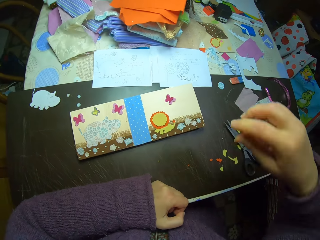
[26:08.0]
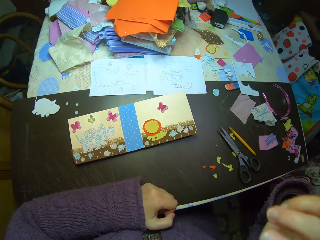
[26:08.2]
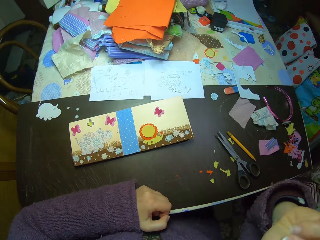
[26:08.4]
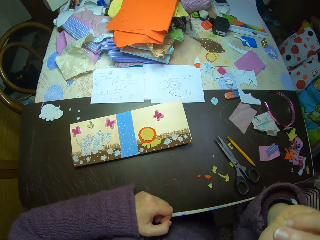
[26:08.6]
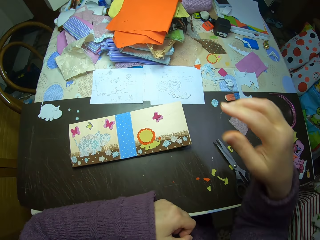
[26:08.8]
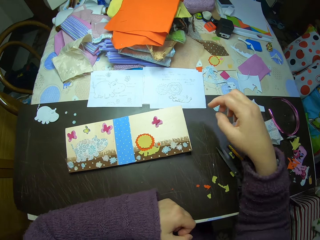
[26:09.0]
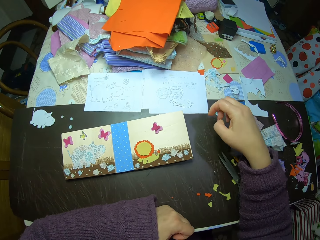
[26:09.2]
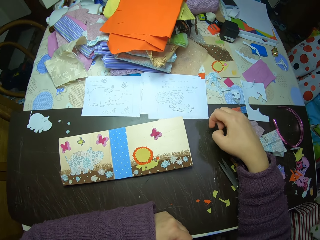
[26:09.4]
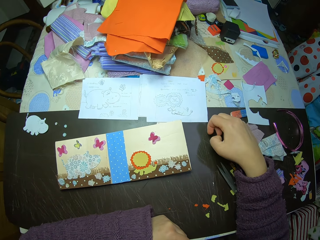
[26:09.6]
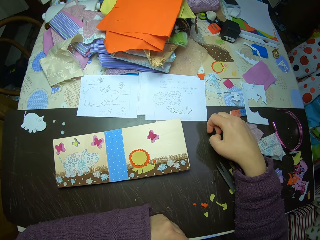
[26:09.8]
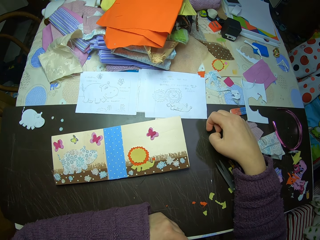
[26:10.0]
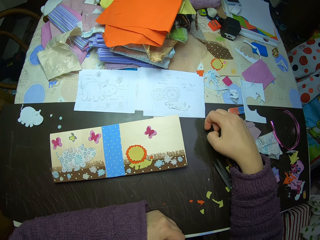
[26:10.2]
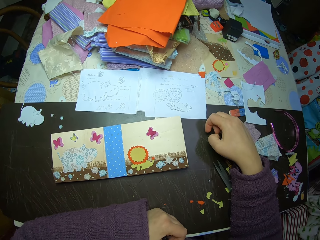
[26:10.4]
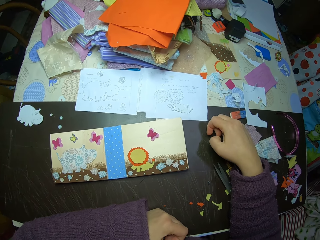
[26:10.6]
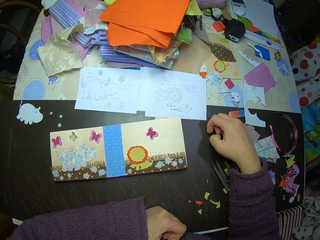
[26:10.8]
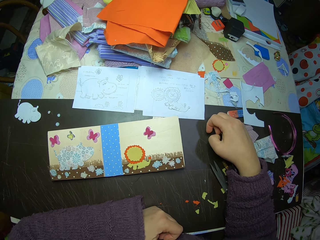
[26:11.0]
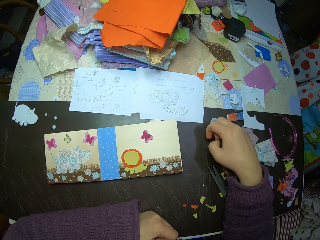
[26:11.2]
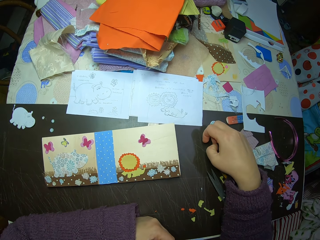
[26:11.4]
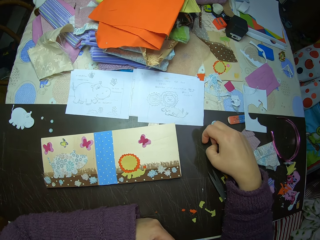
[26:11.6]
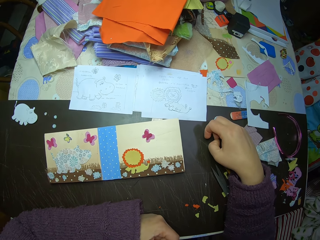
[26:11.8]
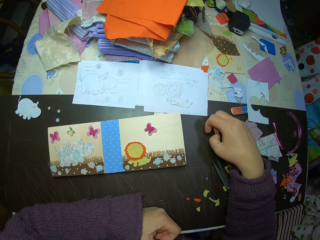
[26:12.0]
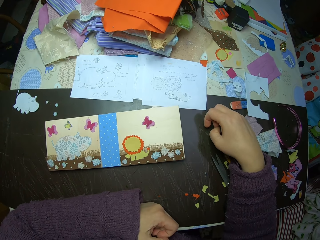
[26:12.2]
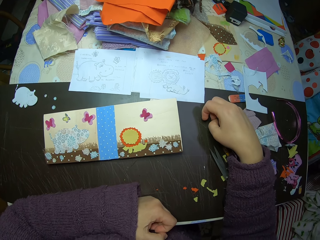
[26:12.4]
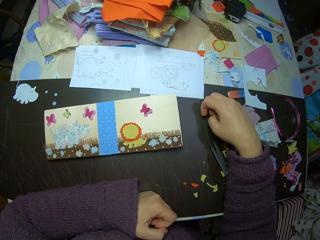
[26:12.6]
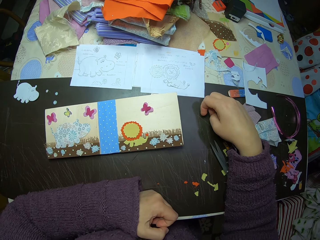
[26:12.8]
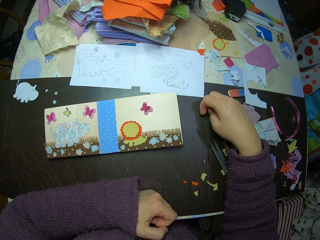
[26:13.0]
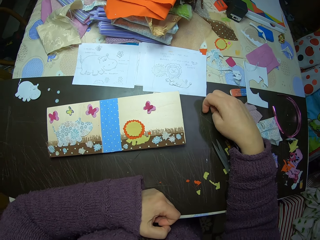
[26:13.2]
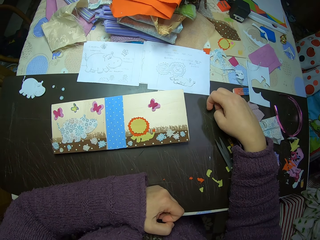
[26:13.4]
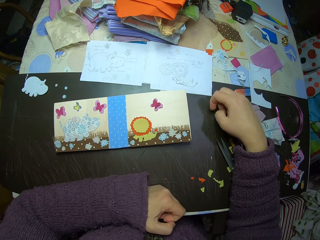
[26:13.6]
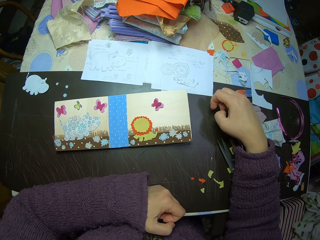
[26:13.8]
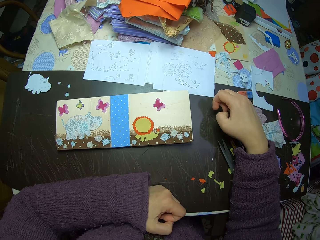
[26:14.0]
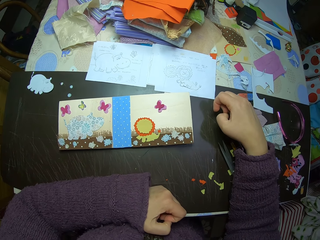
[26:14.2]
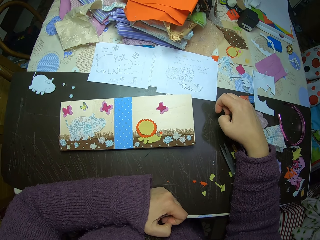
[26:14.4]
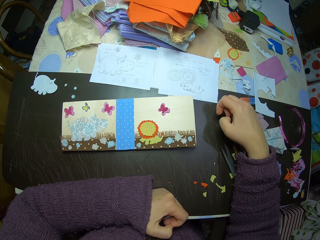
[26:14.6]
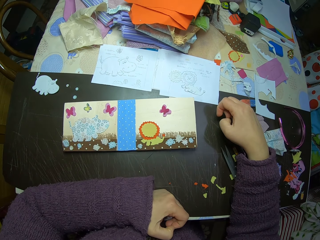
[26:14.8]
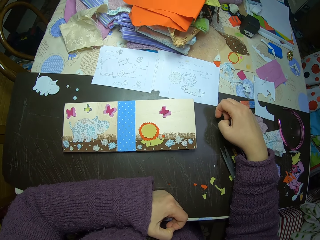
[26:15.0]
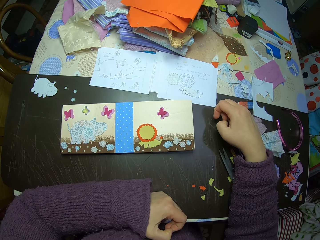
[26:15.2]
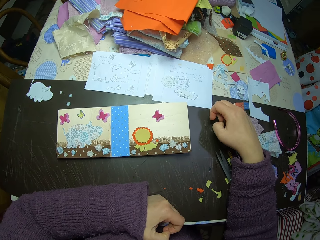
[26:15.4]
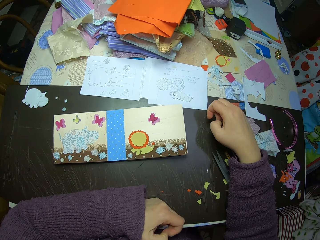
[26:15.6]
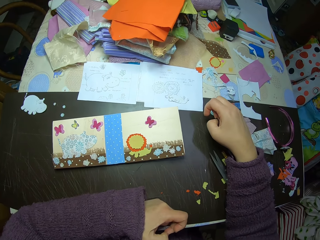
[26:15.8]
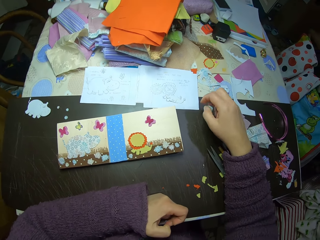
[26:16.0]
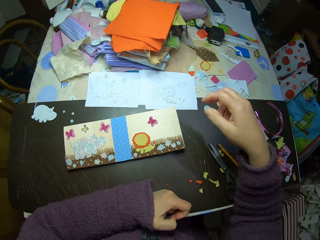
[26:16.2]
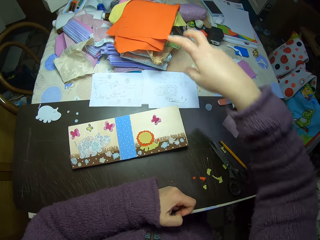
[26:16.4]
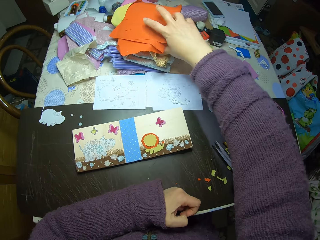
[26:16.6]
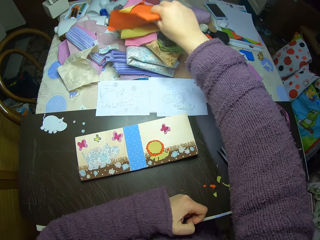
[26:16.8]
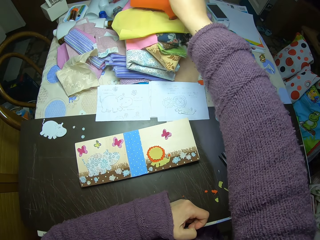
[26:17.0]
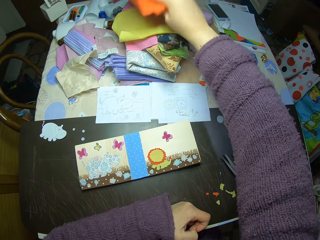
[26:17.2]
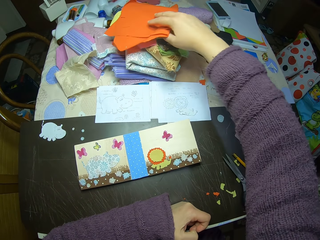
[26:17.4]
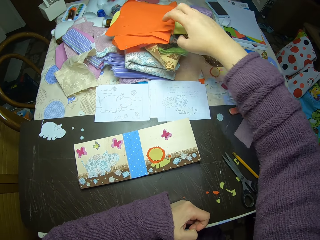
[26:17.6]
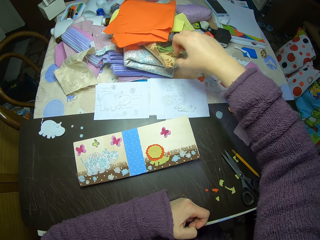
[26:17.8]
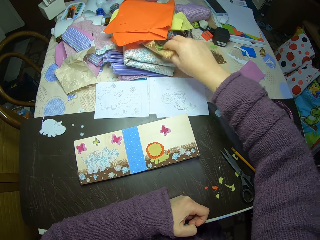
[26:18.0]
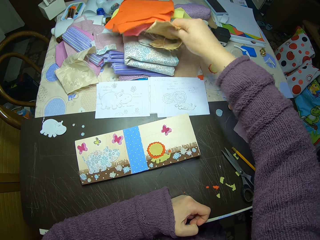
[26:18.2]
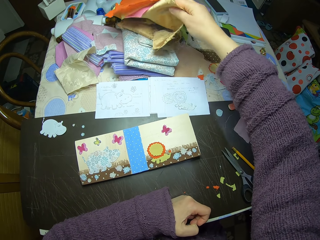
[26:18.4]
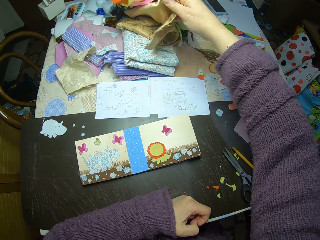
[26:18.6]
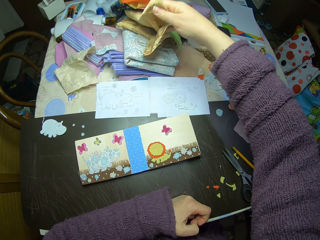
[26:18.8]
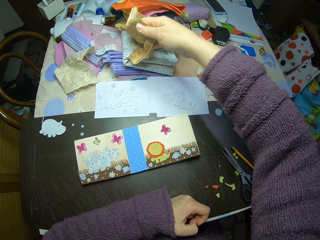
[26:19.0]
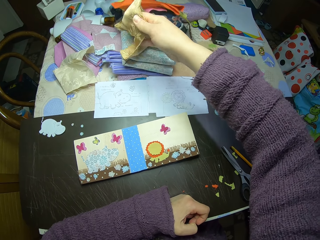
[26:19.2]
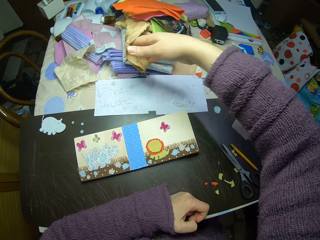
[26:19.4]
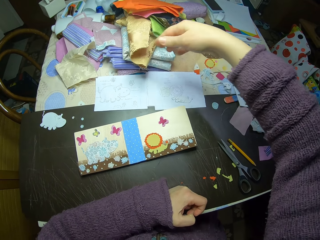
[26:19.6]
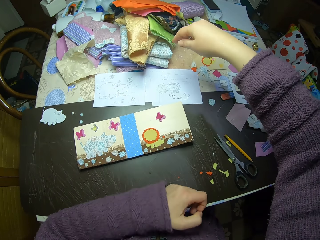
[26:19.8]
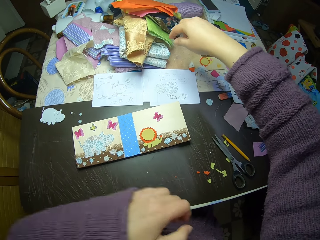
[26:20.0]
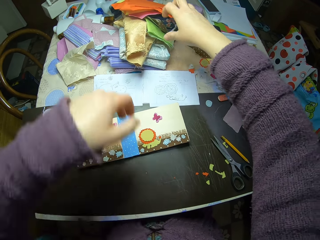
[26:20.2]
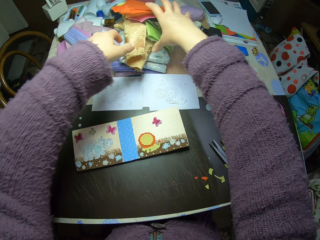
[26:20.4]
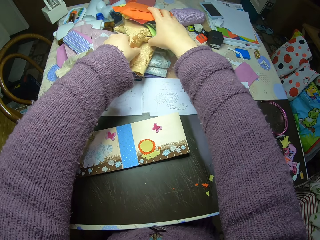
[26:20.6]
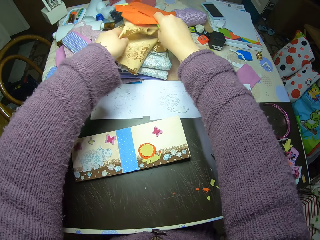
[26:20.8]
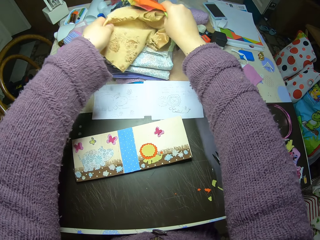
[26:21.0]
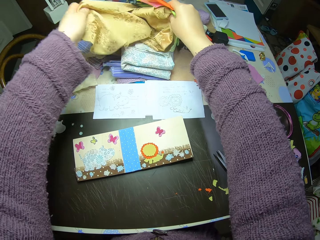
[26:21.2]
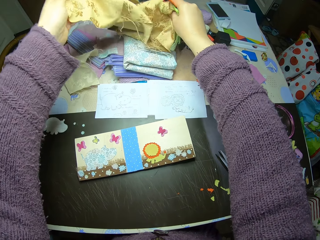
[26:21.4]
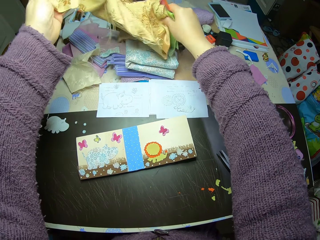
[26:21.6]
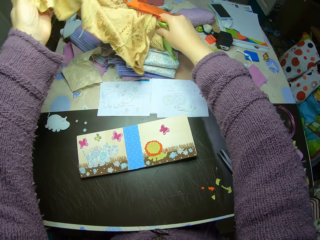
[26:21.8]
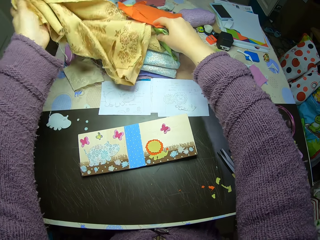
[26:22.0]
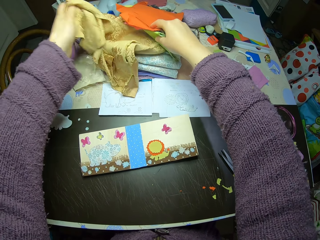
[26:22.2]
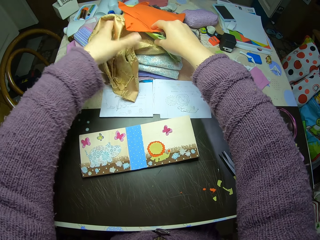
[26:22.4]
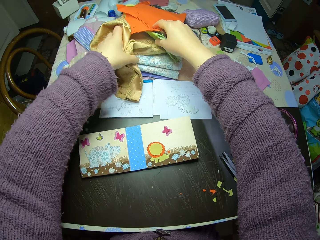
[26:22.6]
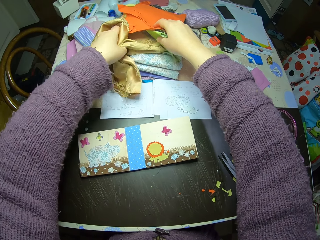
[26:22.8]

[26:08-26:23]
The camera wearer touches her mouth with her right hand. She lifts her right hand. She places her right hand on the table. She stops for a while. She picks a fabric from a heap of clothes on the table. She touches an orange fabric. She touches a brown fabric. She pulls the brown fabric.

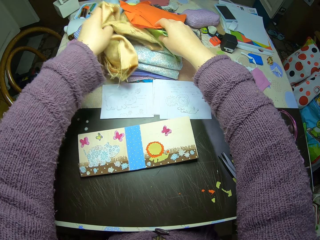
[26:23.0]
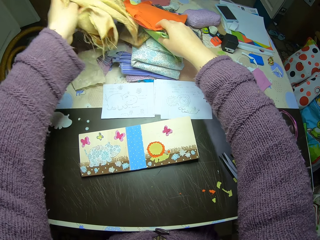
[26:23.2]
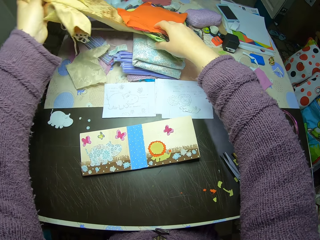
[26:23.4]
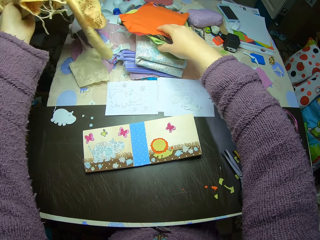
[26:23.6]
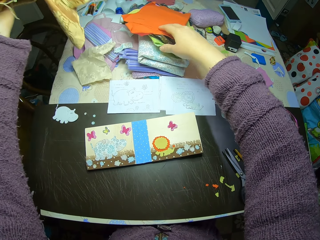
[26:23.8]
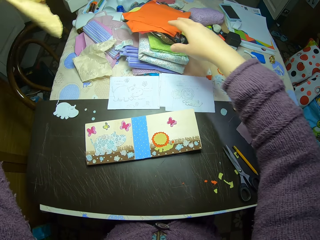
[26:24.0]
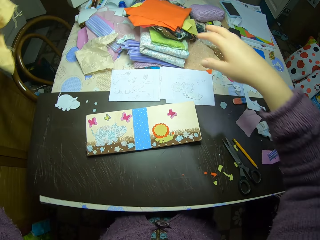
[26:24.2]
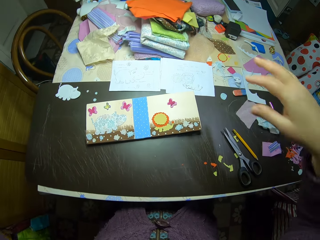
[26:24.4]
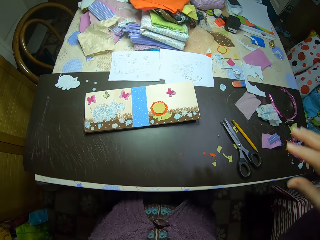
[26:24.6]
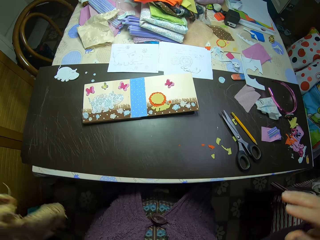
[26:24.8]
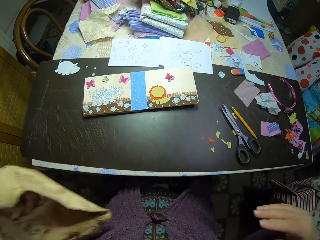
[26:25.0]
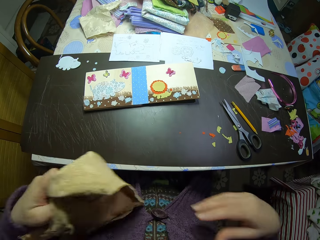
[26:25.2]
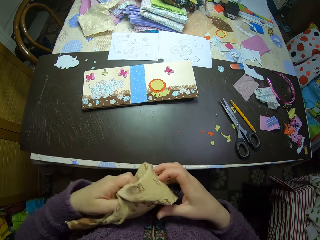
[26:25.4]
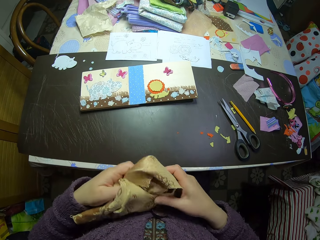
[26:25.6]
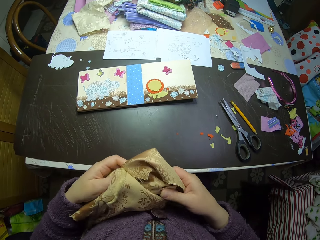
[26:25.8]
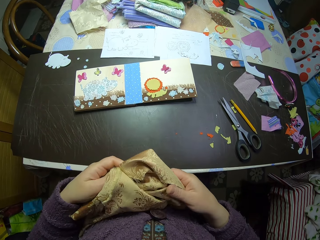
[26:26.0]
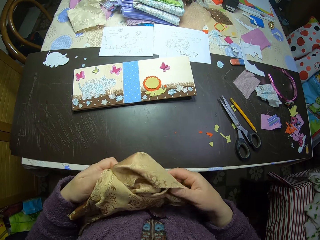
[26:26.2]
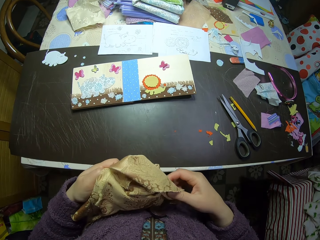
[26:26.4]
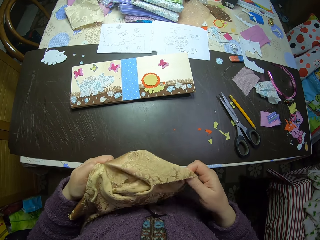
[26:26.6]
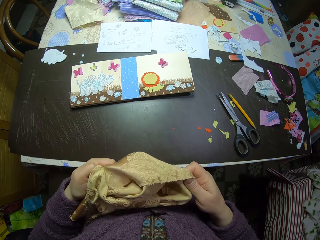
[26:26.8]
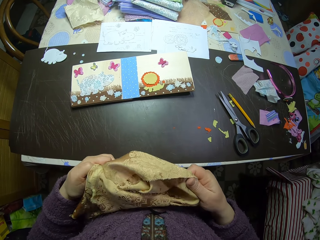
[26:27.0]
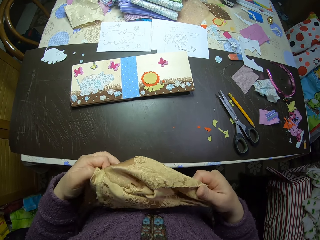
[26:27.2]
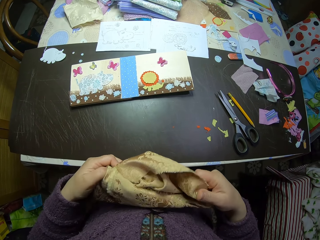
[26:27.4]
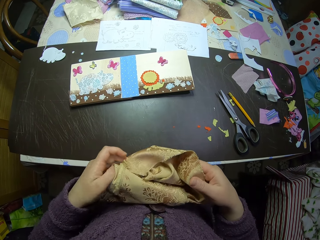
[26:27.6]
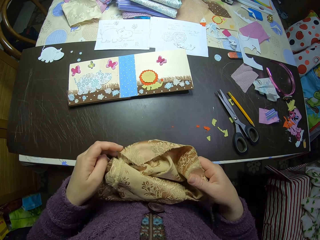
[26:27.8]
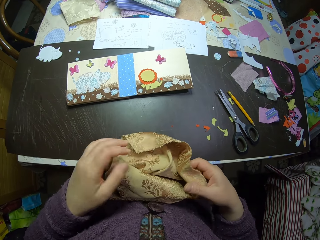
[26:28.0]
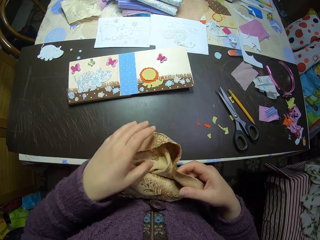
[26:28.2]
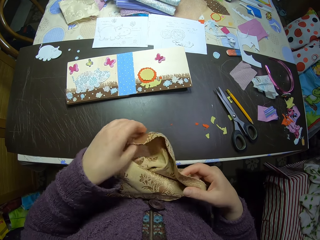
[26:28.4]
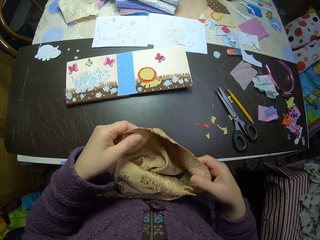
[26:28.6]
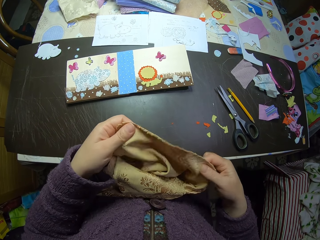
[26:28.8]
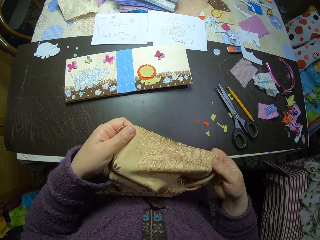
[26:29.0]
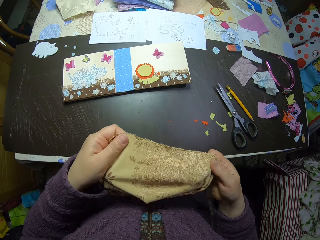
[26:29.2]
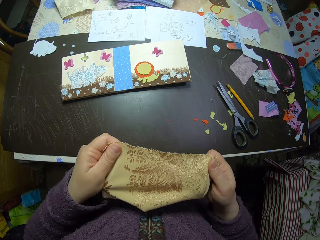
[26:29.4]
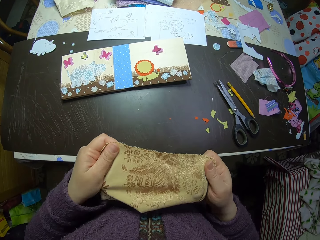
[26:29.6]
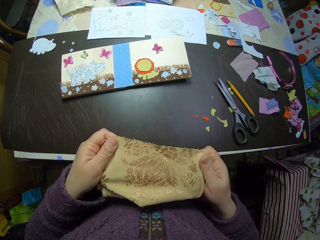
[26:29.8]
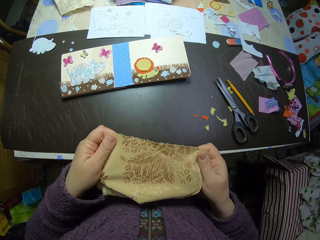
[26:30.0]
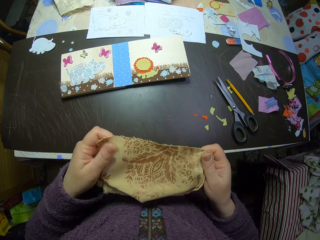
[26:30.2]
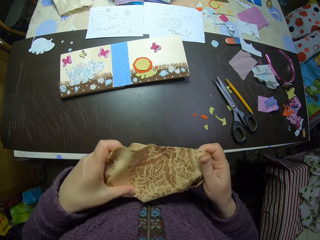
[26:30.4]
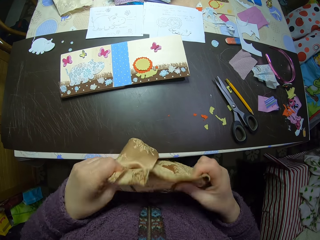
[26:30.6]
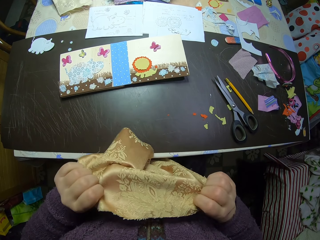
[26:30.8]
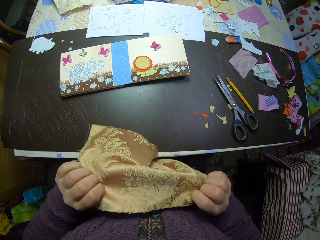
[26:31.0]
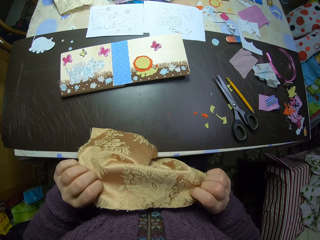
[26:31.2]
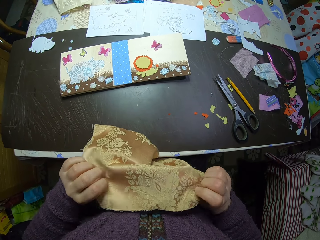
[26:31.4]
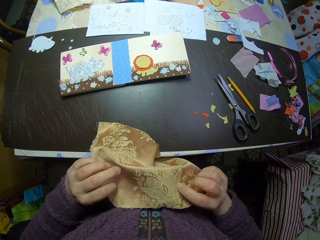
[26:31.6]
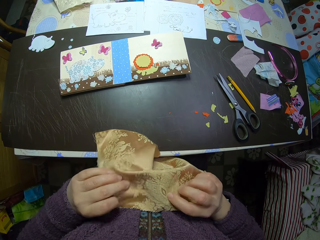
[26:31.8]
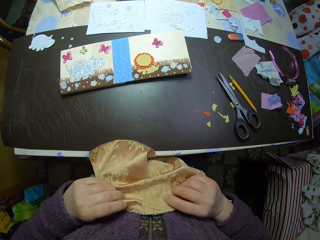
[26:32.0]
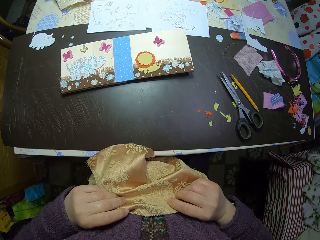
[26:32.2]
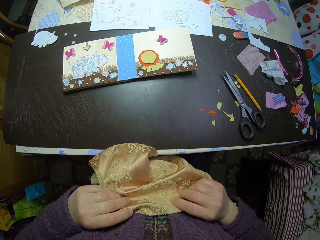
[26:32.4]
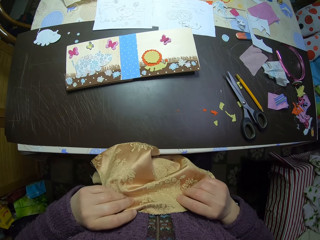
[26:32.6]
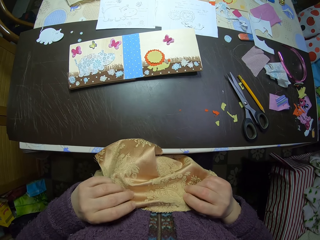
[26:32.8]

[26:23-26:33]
The camera wearer scrutinizes the fabric. They handle the brown fabric.
